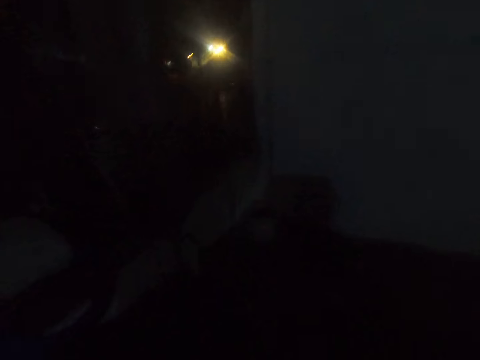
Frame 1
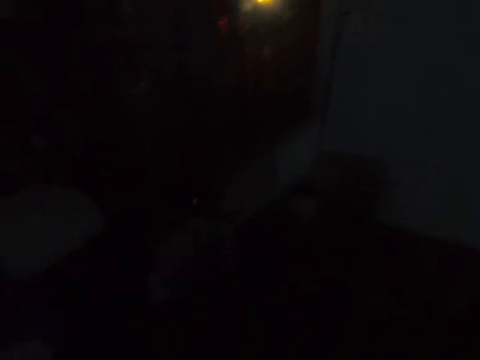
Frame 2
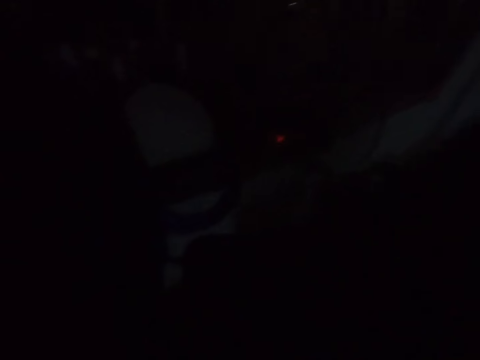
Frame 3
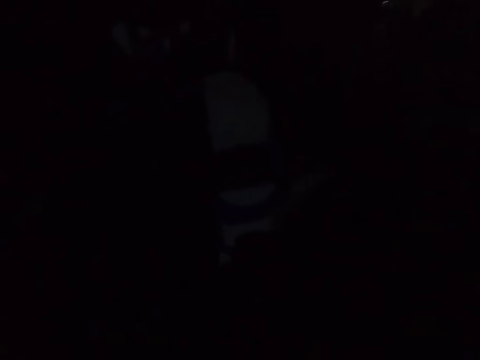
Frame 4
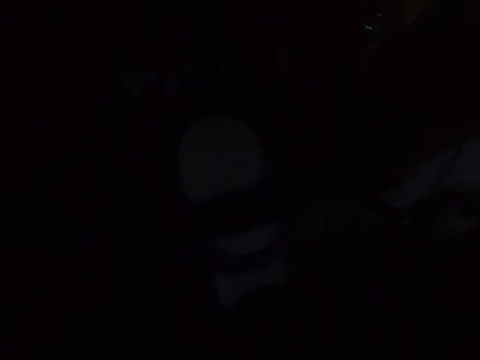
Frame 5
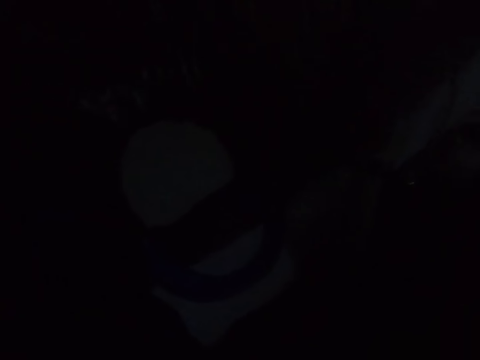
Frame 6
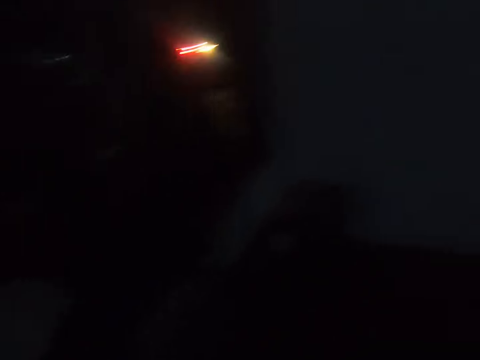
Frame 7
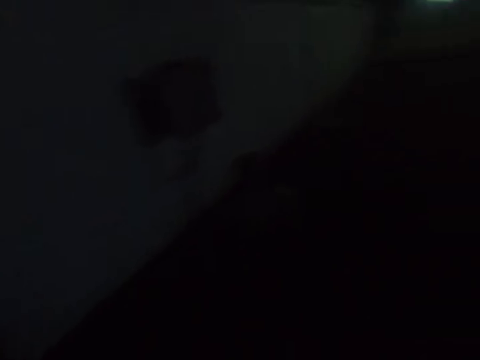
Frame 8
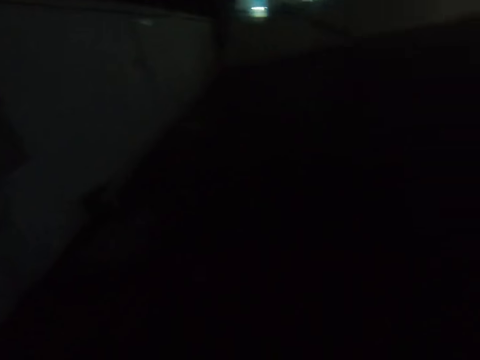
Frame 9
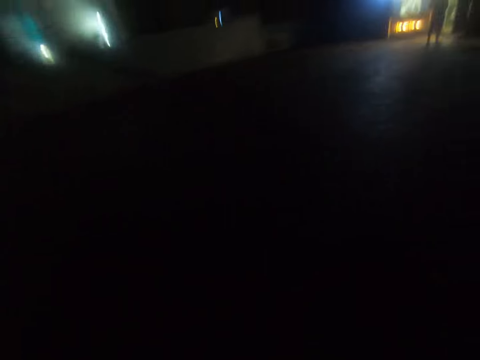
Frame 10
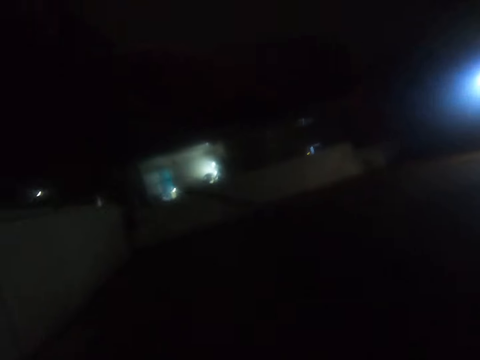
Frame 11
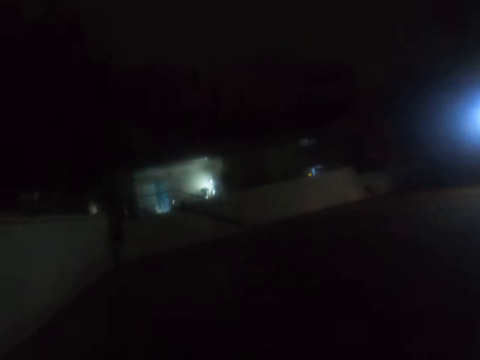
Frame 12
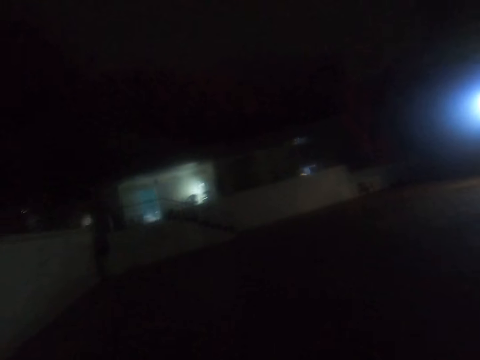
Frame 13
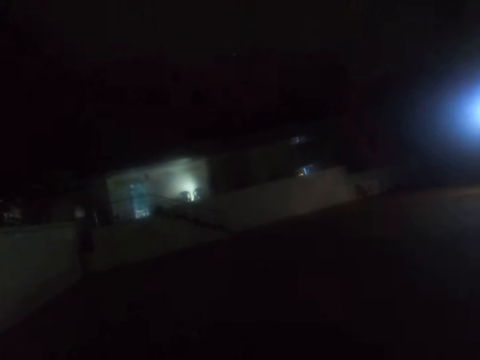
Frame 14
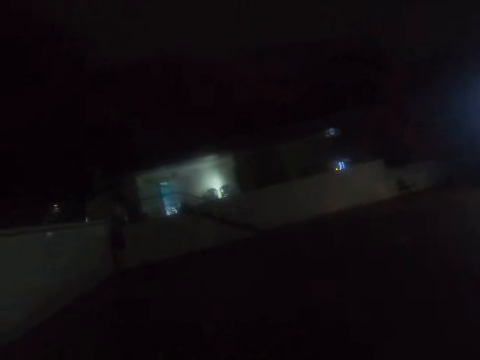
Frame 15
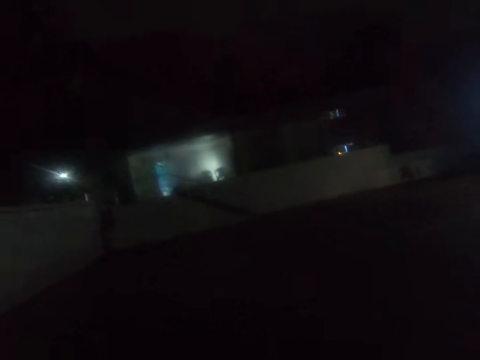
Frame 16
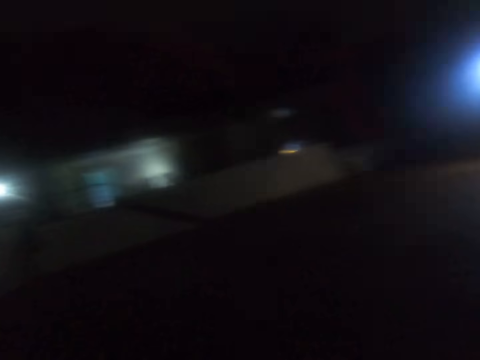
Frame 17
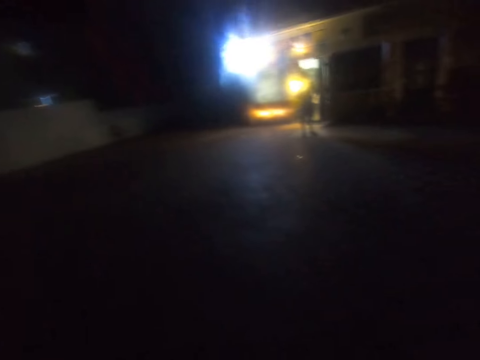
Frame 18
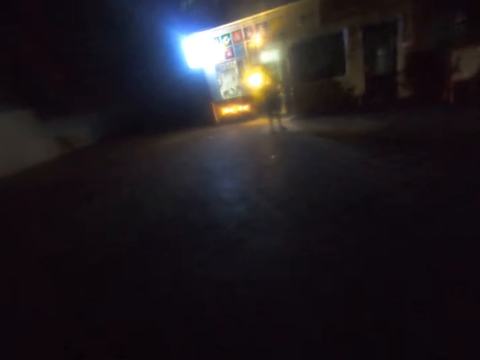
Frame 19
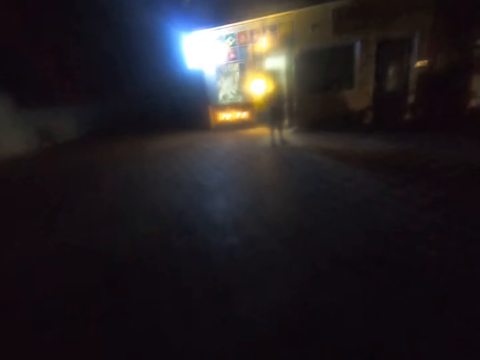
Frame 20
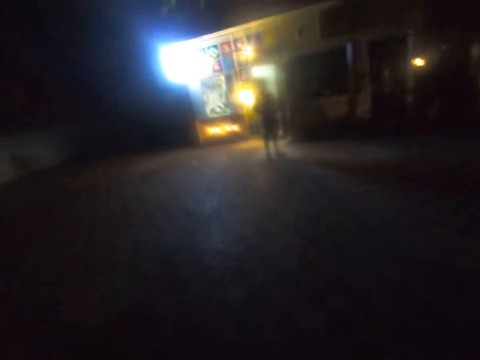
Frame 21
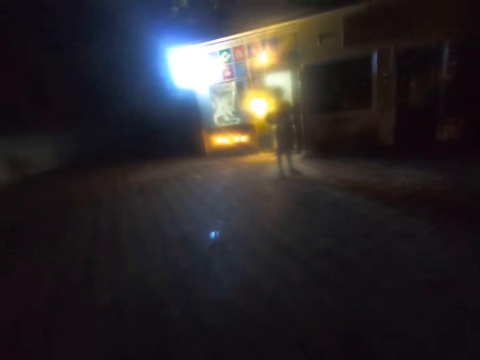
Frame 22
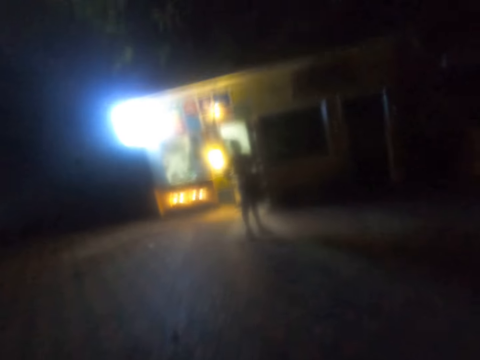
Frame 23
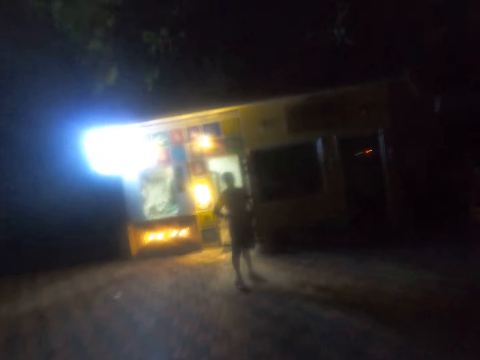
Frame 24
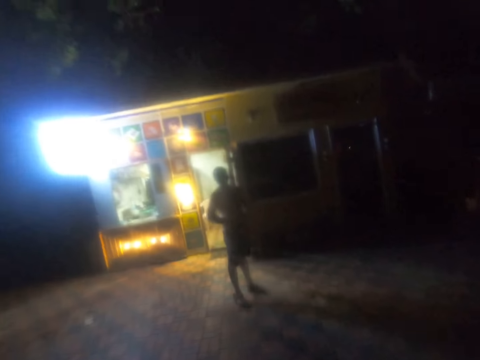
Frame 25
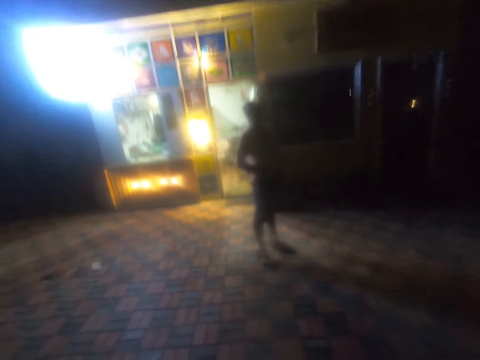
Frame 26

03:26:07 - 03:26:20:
The camera wearer opens the trash can. They put the trash bag in the trash can with both hands. They walk on the ground. They walk across the compound.

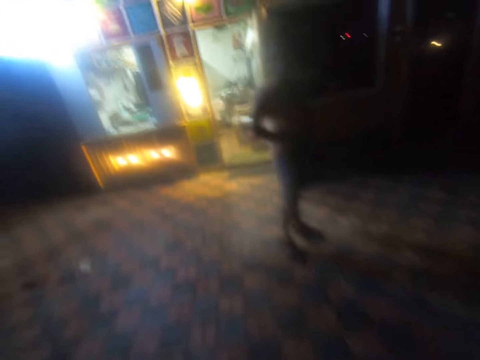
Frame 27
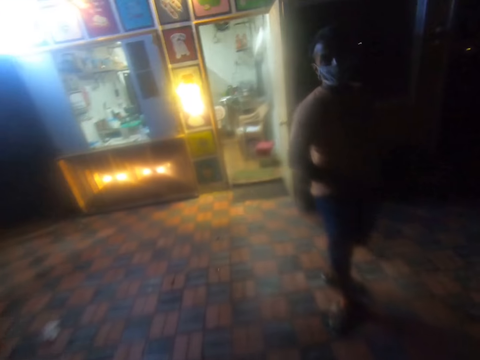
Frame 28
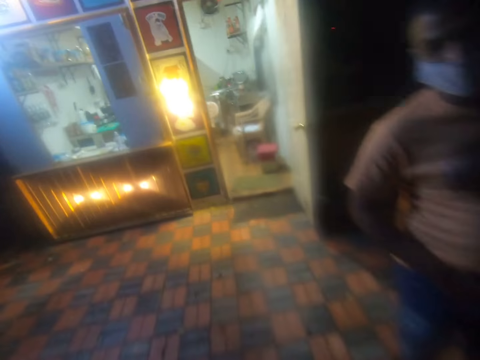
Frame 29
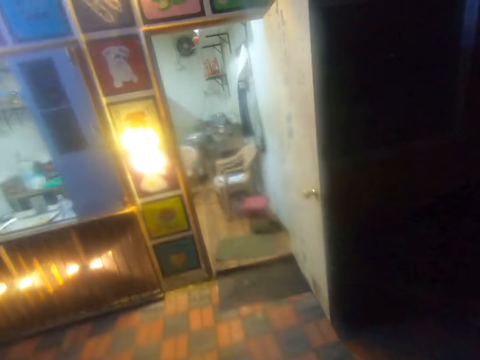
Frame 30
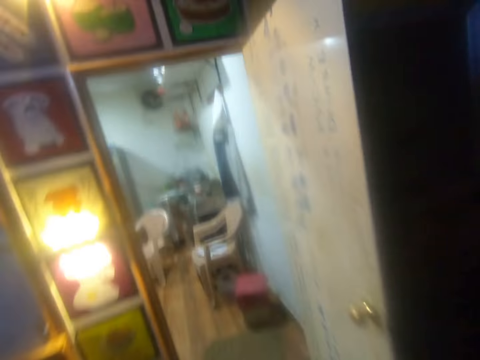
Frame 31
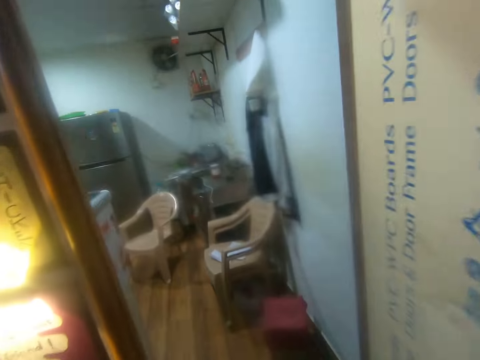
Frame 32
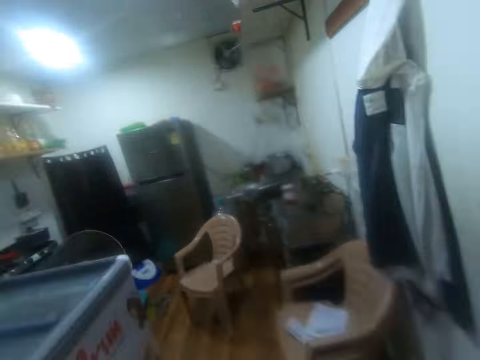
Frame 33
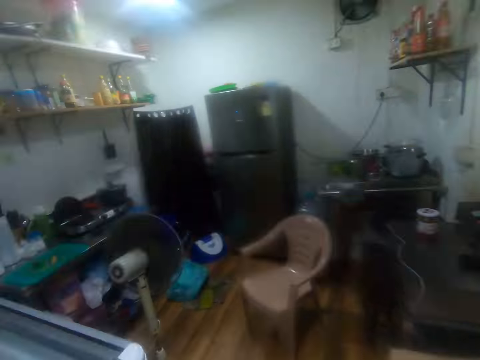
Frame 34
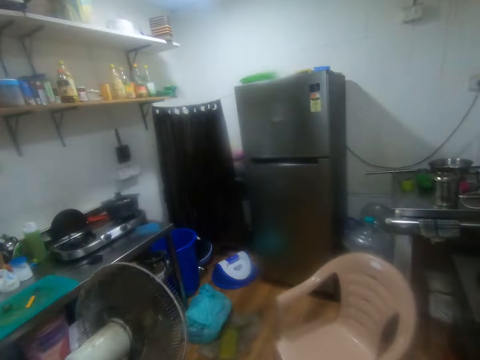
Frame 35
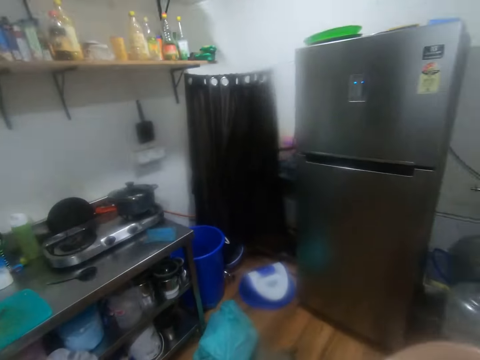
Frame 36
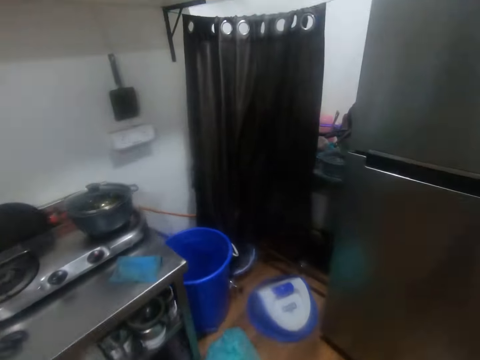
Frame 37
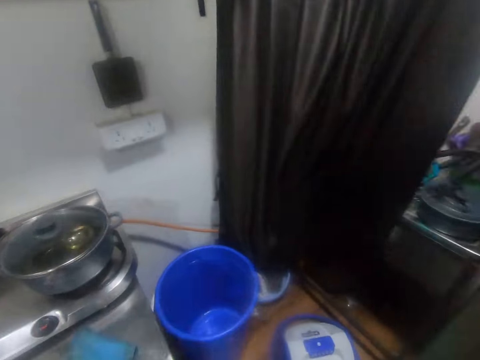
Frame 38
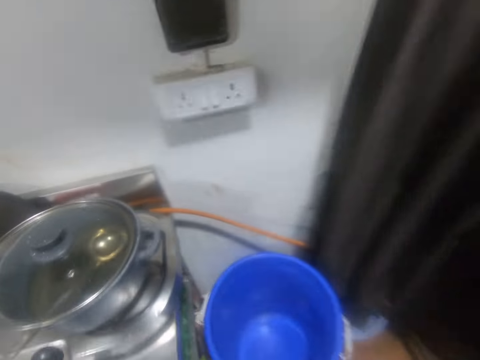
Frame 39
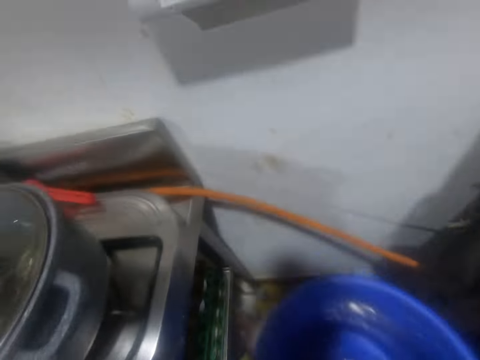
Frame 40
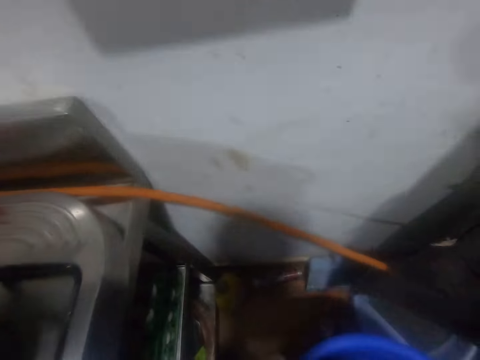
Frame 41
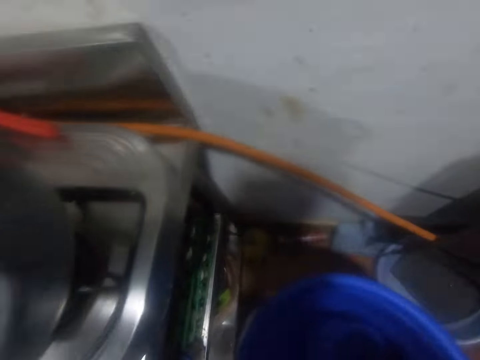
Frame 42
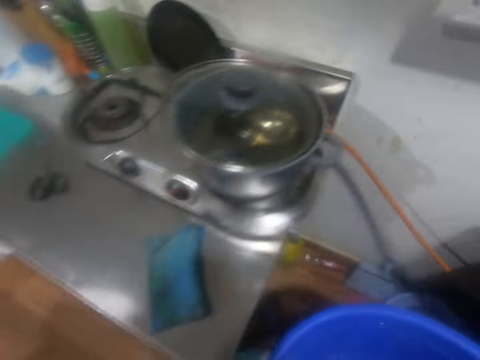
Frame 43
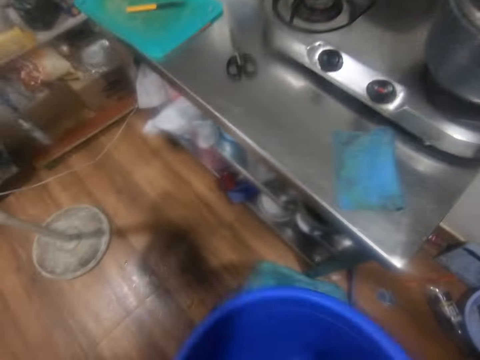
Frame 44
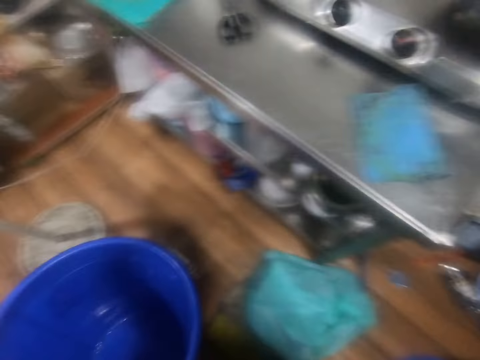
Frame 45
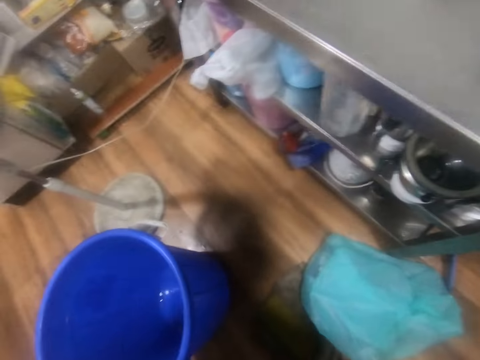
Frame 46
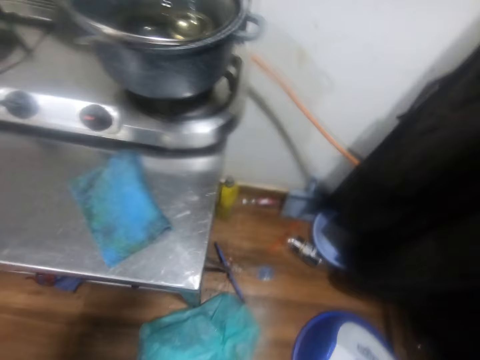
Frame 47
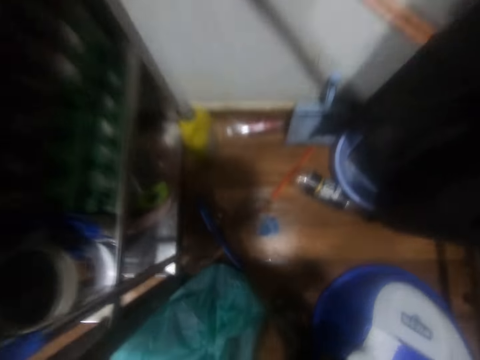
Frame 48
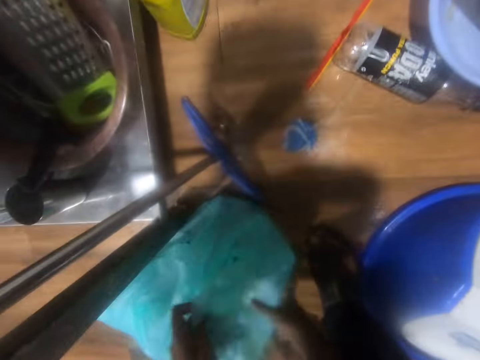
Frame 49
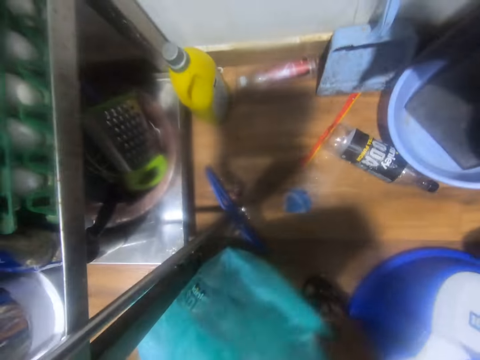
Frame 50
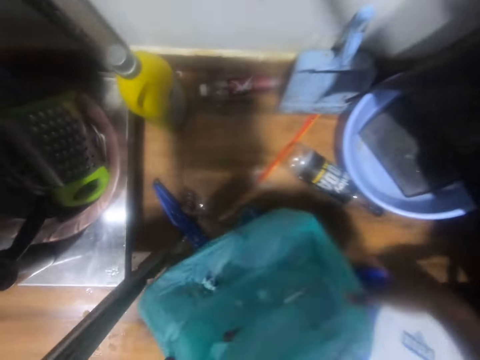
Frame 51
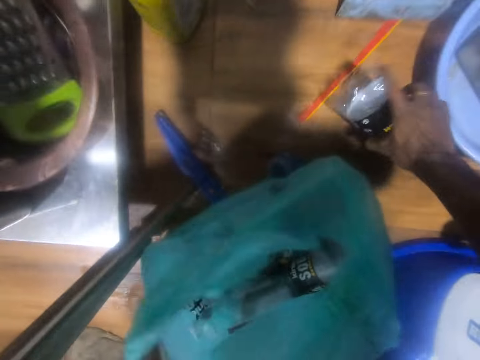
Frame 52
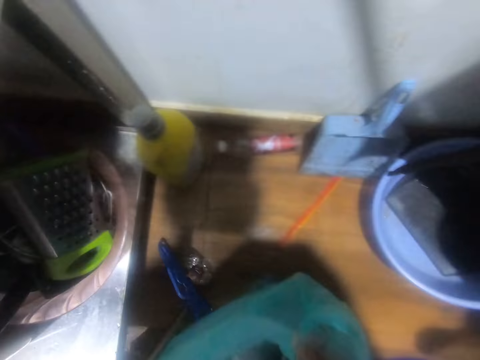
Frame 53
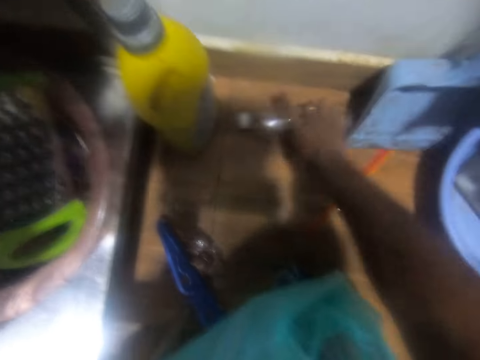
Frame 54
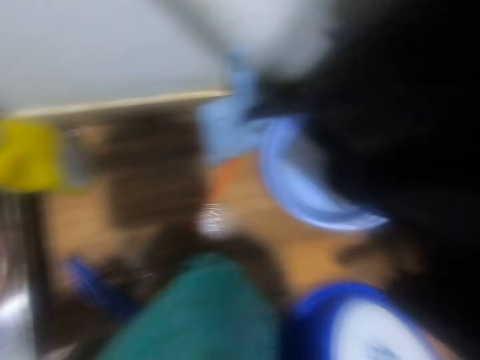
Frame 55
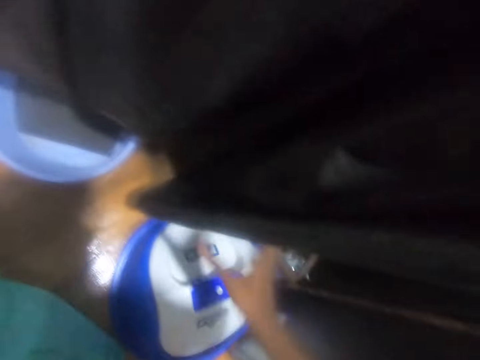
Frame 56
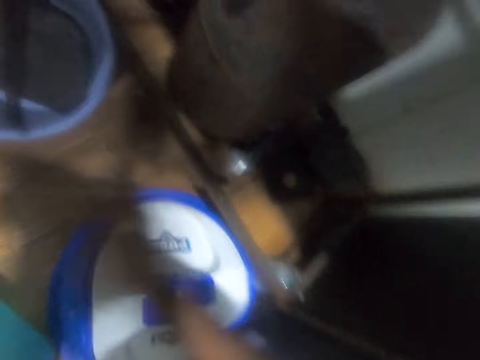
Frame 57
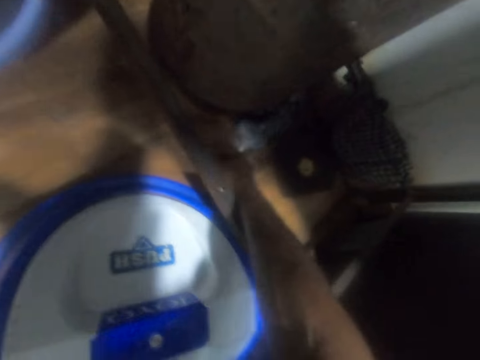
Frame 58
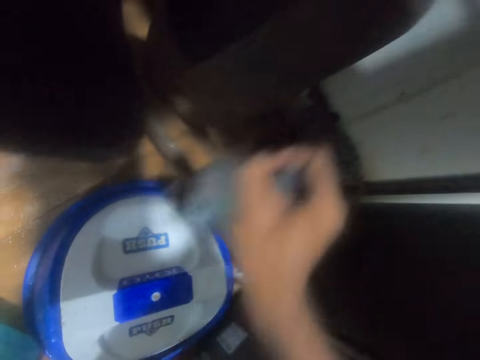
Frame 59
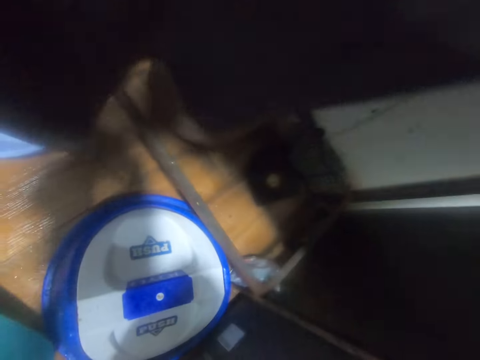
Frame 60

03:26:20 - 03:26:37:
The camera wearer enters the kitchen. He walks on the floor. He lifts the dust bin with his right hand from the floor. He drops the dust bin on the floor with his right hand. He opens the nylon of dirt on the floor with both hands. He picks up a plastic bottle from the floor with his right hand and puts the plastic bottle in the nylon of dirt with his right hand. He picks up a plastic bottle from the floor with his right hand and puts the plastic bottle in the nylon of dirt with his right hand. He pulls the curtain away with his right hand. He picks up a plastic bottle from the floor with his right hand.
